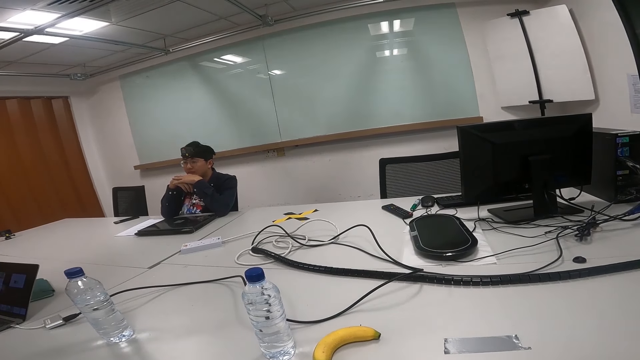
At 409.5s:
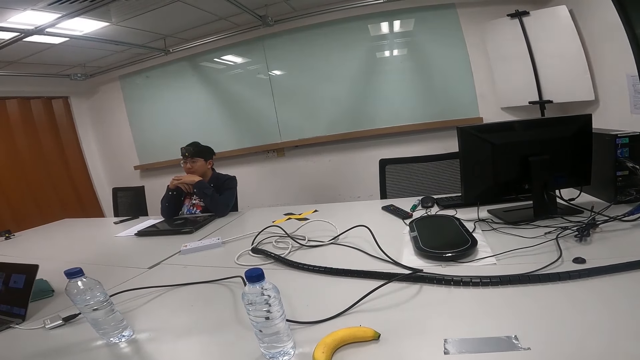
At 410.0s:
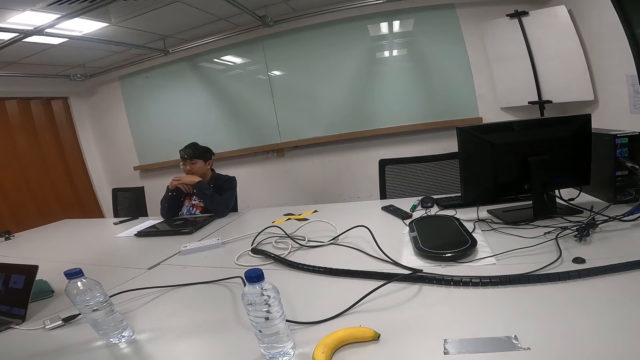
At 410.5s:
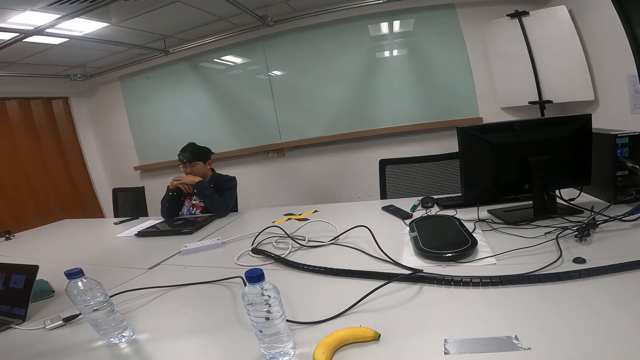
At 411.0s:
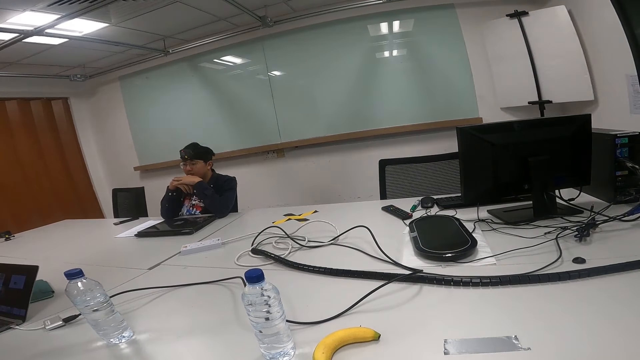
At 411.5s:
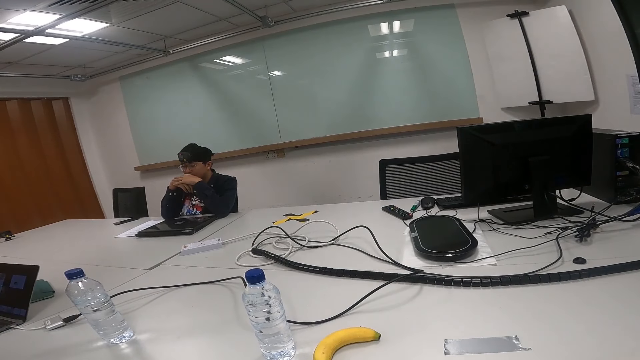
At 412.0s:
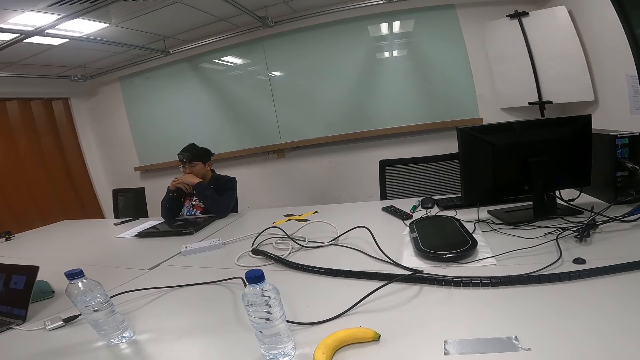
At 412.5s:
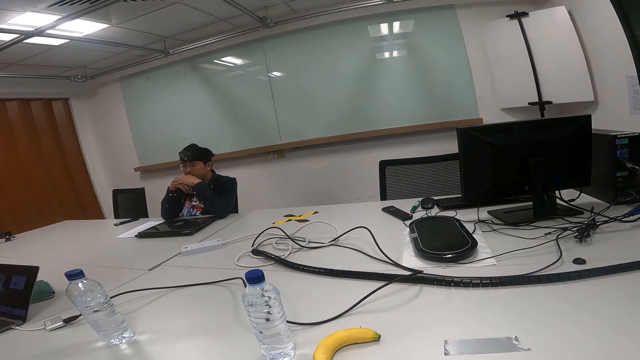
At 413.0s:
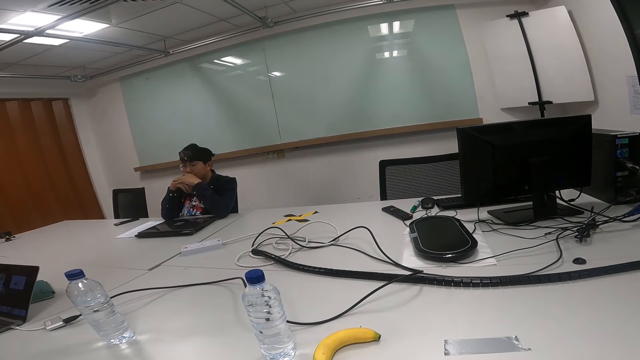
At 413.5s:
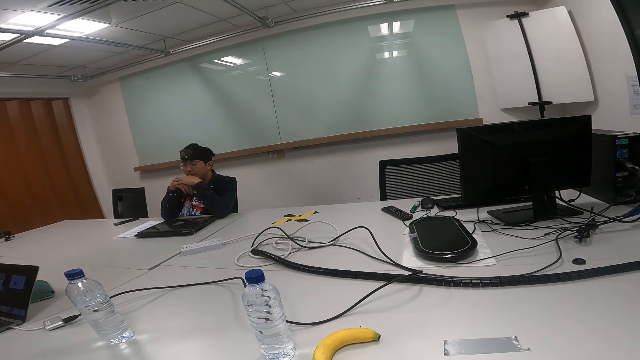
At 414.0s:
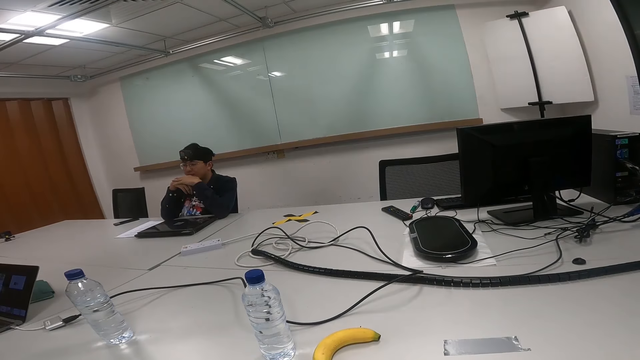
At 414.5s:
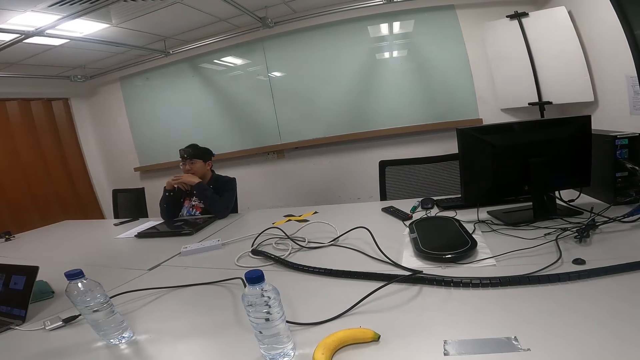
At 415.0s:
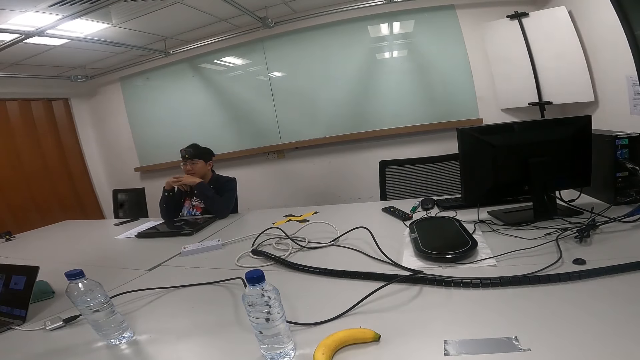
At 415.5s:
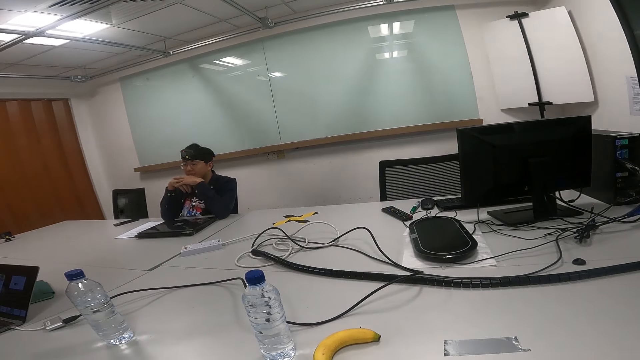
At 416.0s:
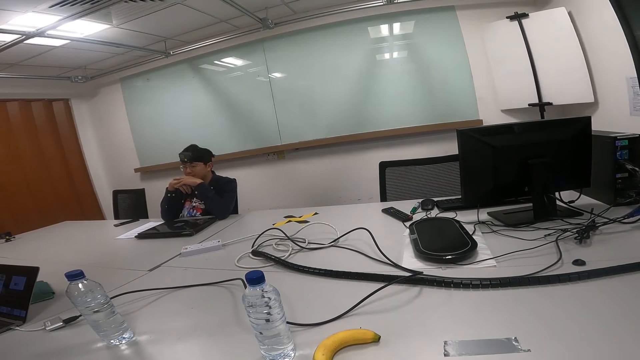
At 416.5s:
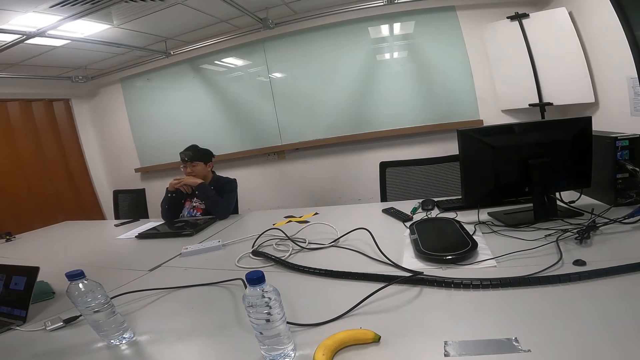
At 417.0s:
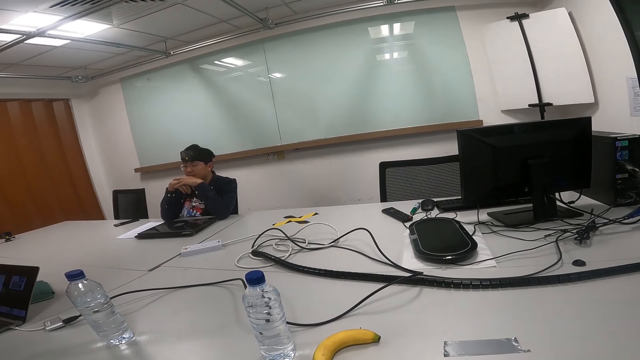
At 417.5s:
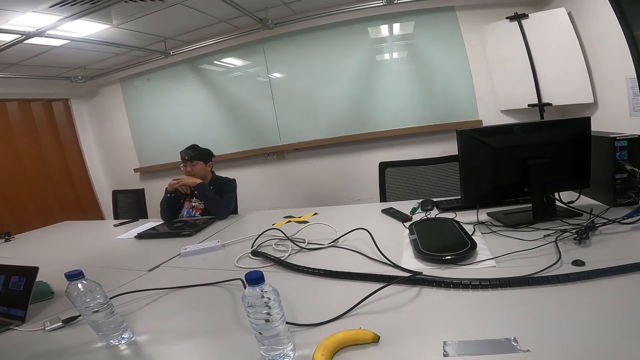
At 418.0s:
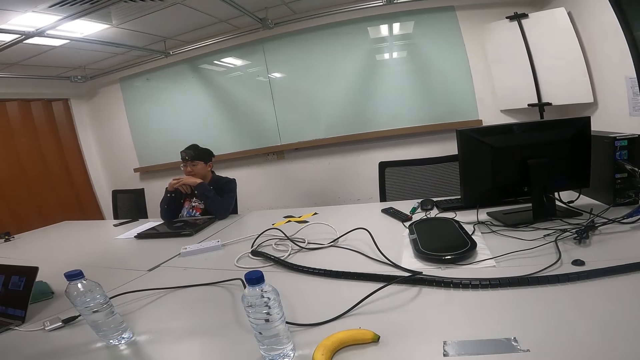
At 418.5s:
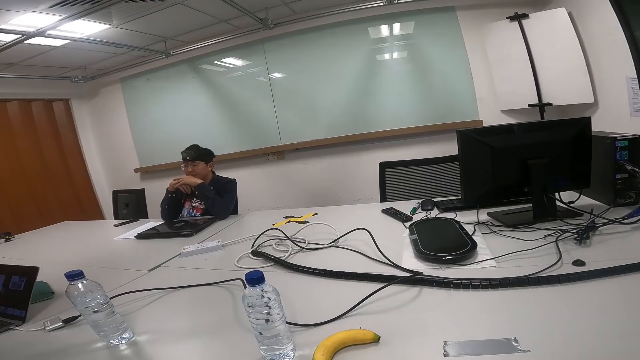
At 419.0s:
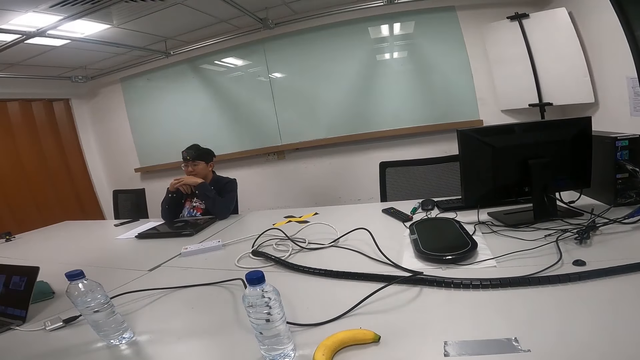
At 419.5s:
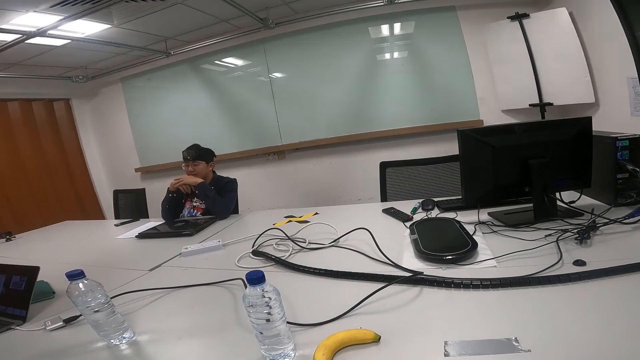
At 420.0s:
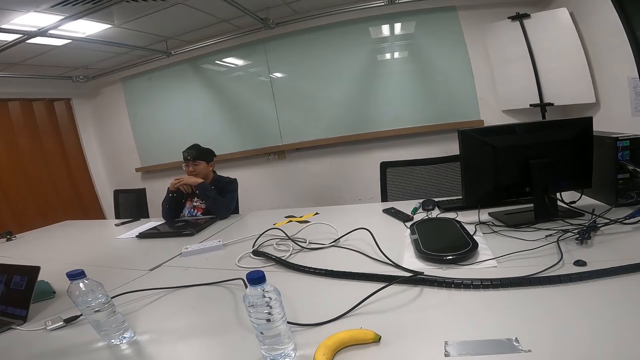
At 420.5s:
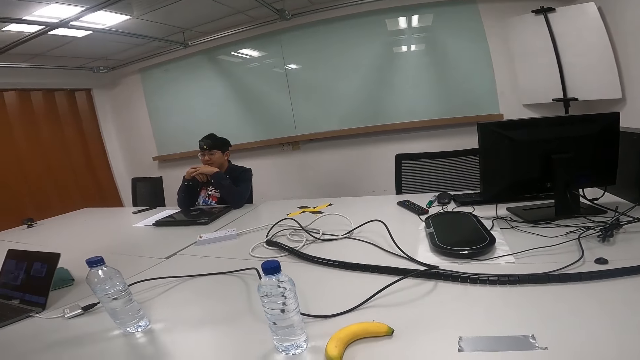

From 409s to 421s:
A person nods the head.

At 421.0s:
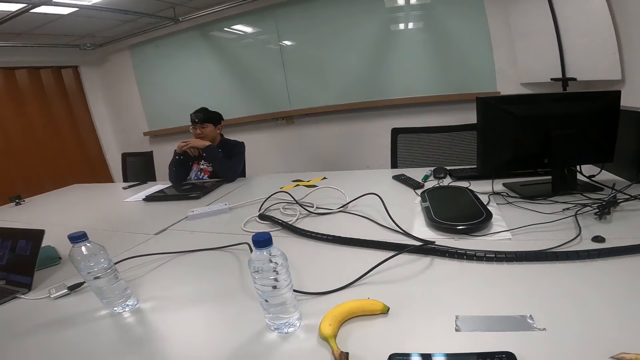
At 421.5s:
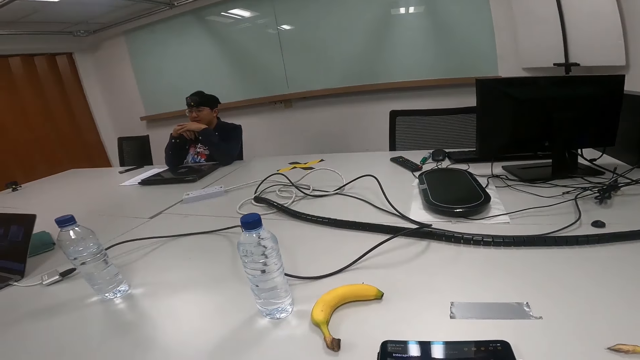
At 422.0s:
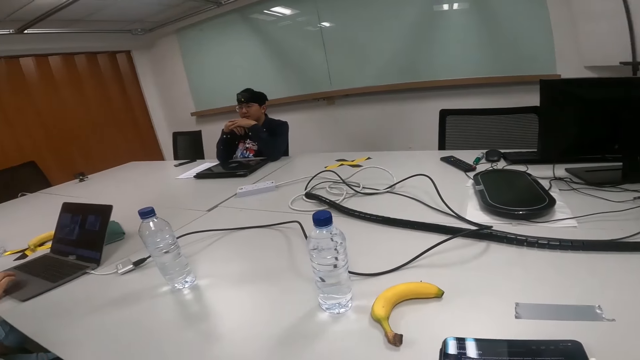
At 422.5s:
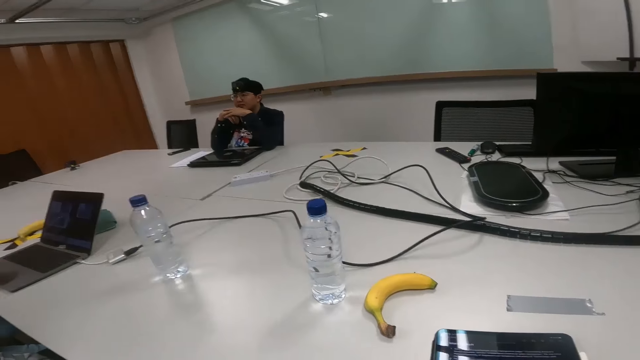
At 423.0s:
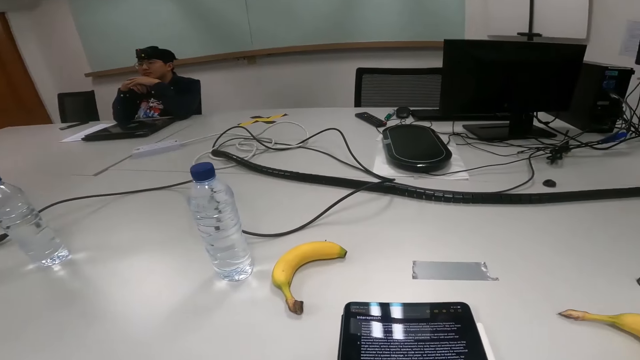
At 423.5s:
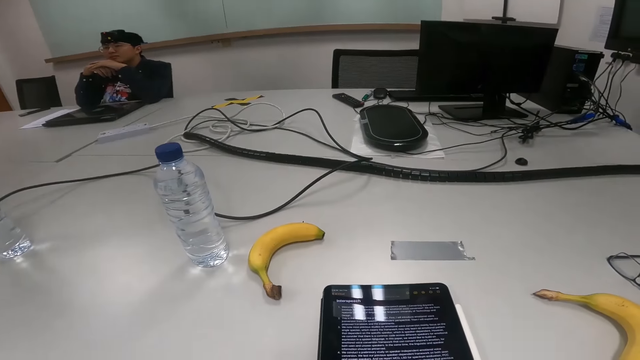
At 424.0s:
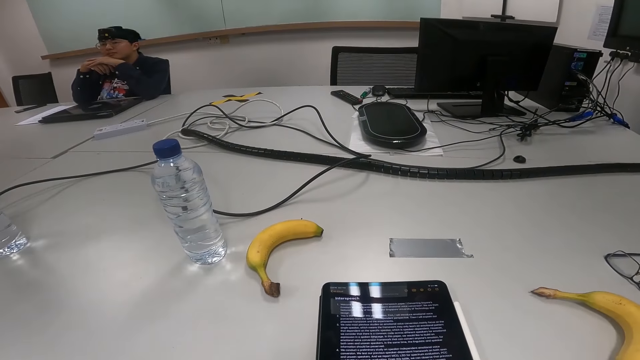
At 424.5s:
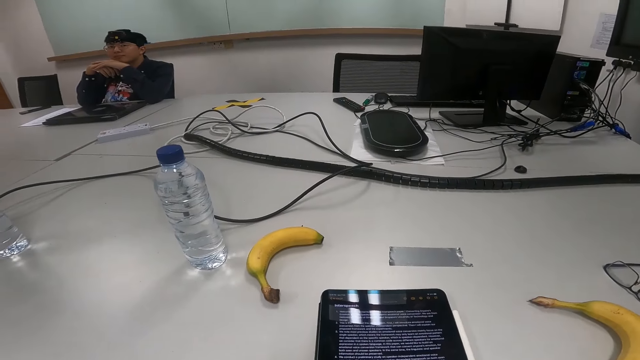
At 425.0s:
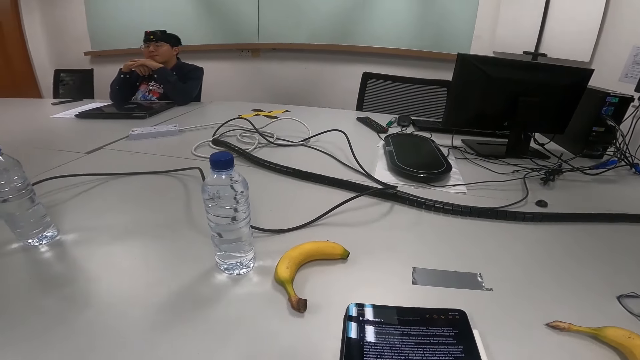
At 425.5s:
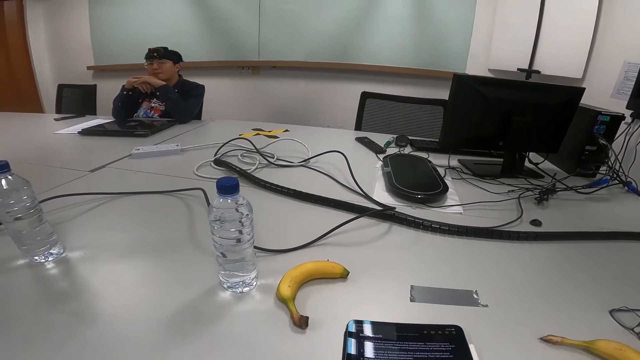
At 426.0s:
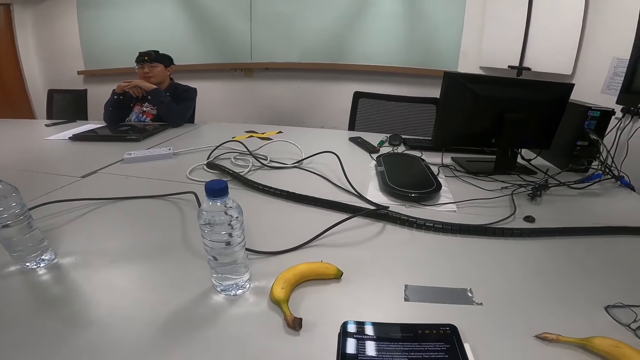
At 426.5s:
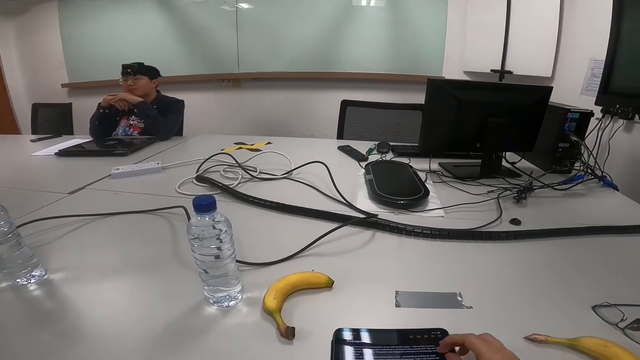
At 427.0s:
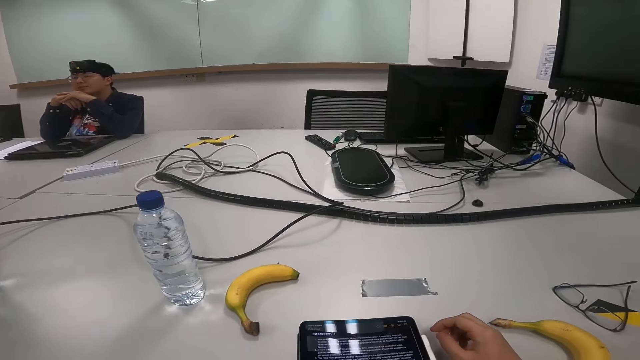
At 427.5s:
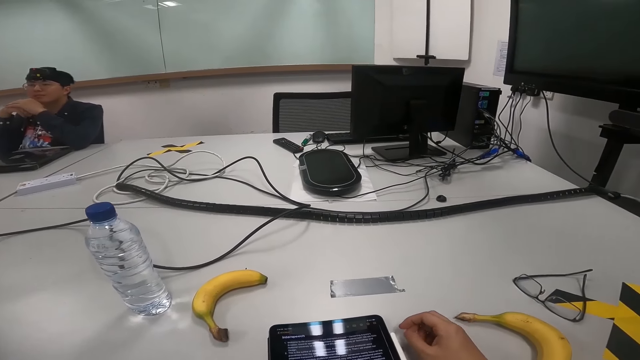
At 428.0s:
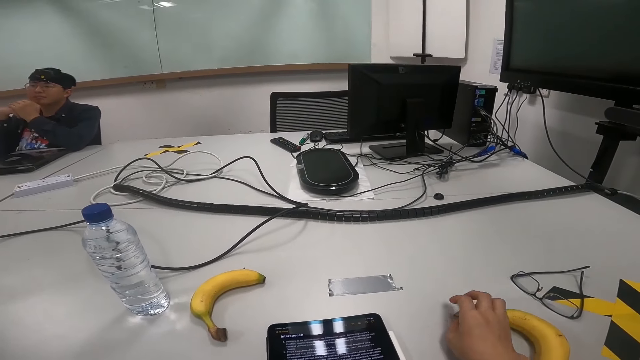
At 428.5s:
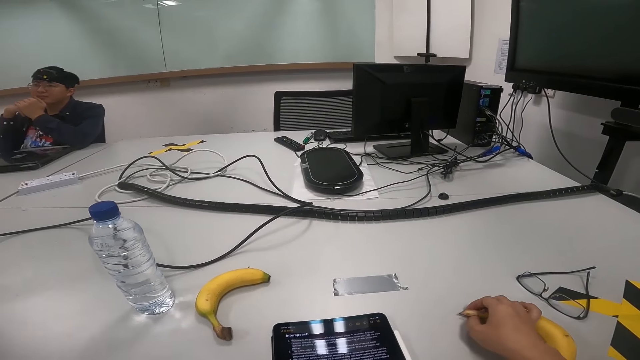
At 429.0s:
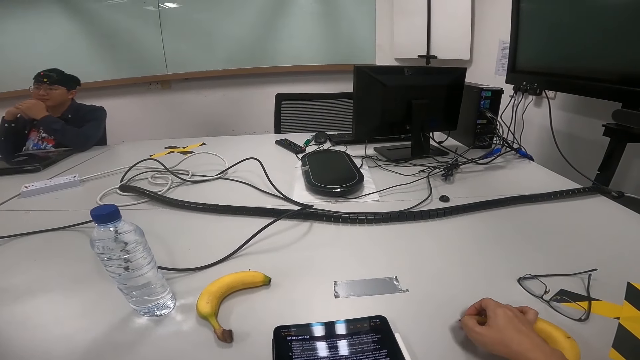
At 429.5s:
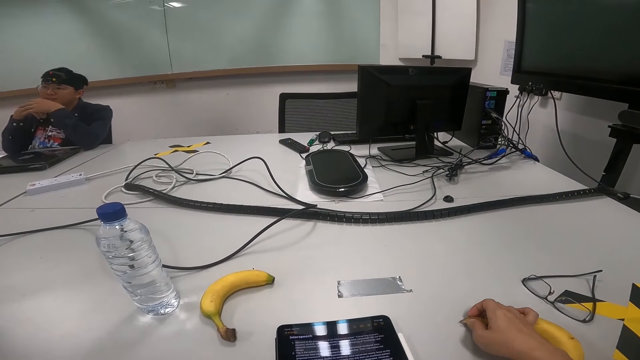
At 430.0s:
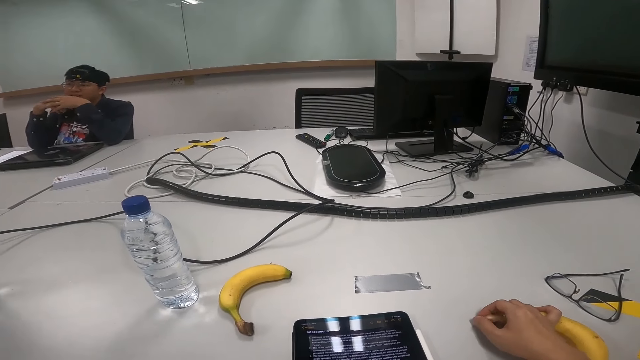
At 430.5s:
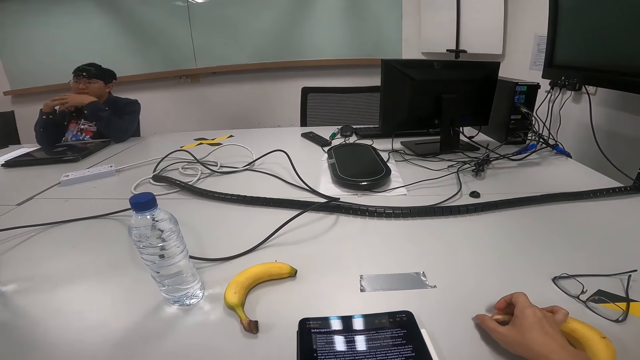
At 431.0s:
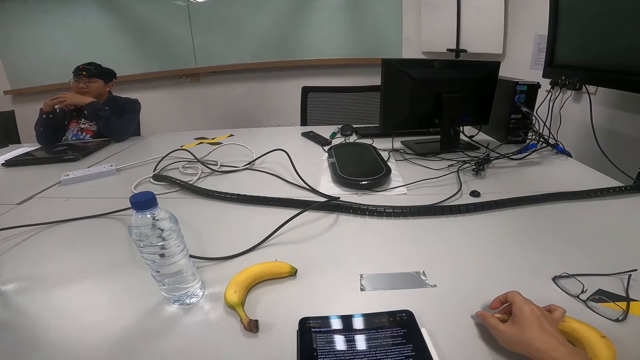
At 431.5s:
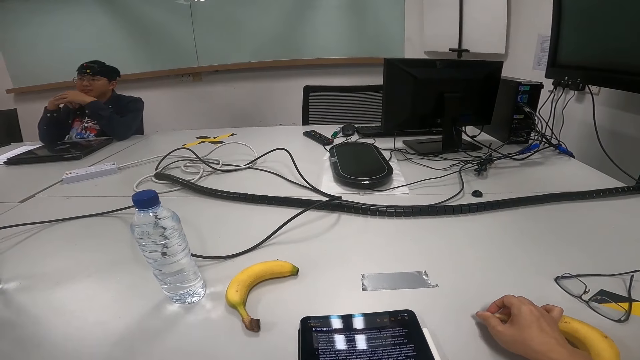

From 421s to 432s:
The camera wearer touches a banana on a table.
